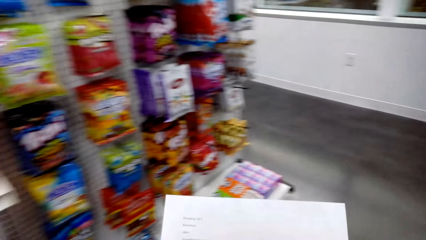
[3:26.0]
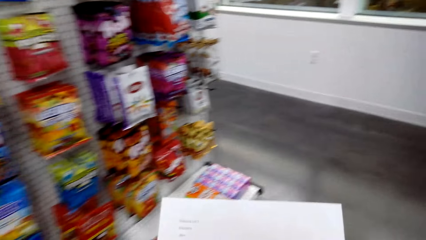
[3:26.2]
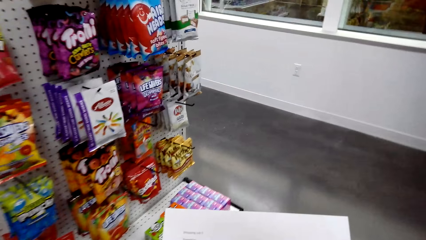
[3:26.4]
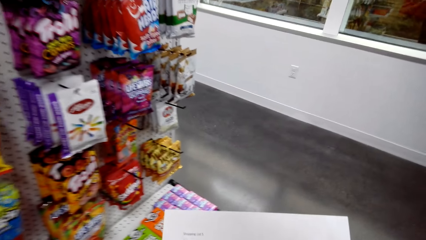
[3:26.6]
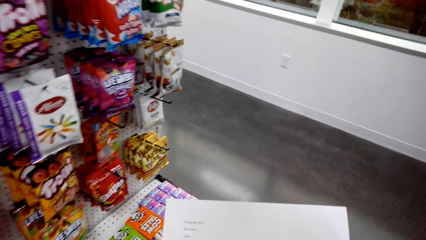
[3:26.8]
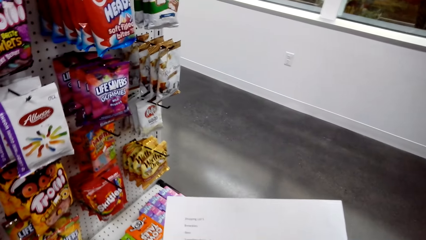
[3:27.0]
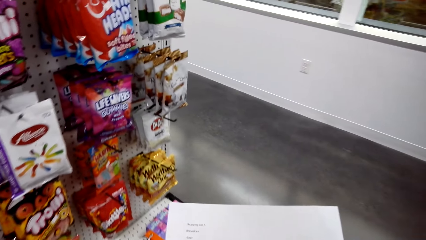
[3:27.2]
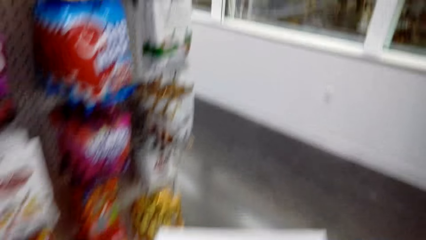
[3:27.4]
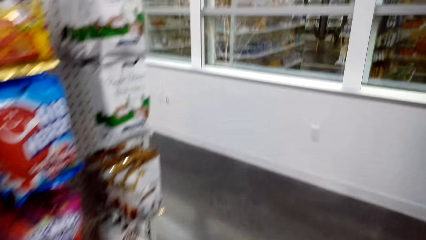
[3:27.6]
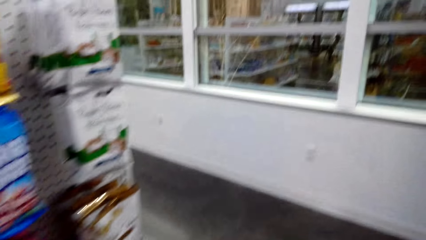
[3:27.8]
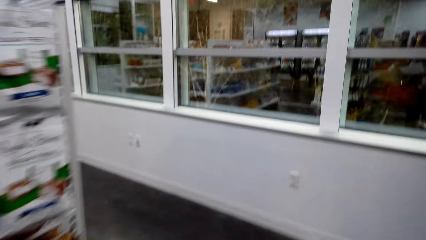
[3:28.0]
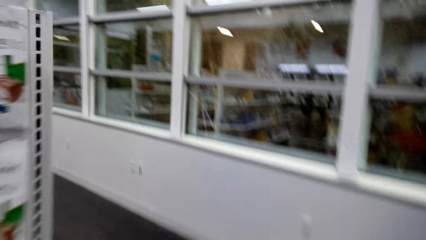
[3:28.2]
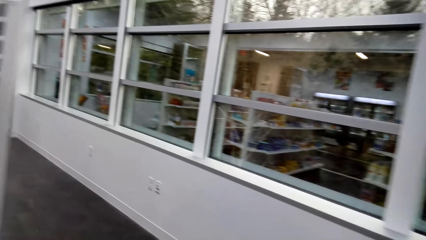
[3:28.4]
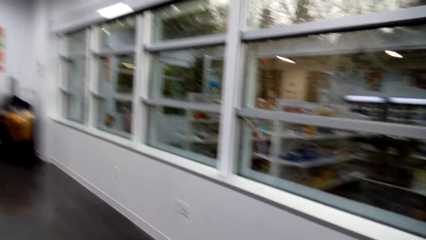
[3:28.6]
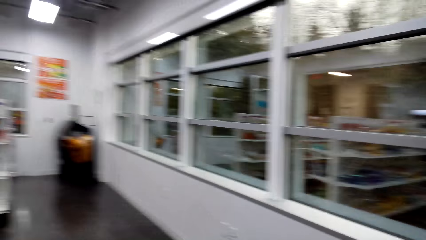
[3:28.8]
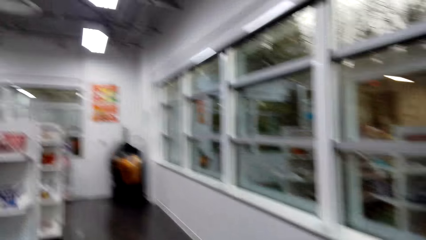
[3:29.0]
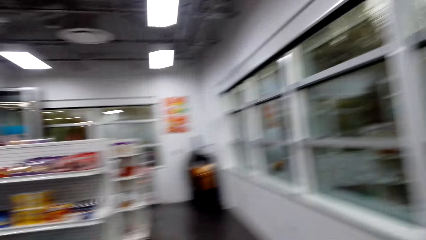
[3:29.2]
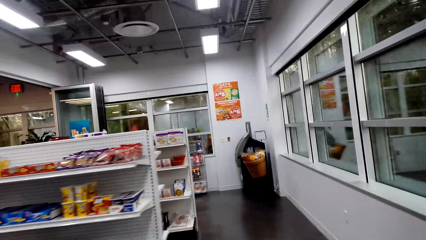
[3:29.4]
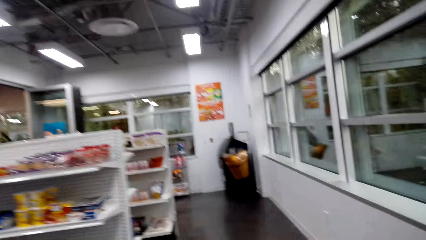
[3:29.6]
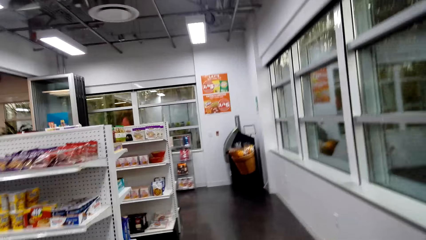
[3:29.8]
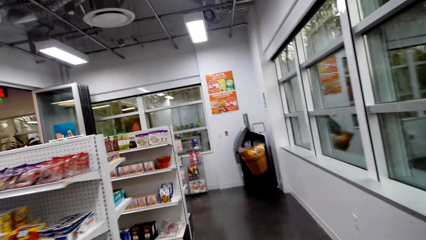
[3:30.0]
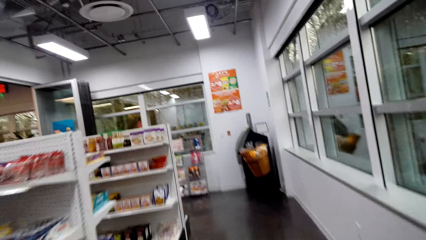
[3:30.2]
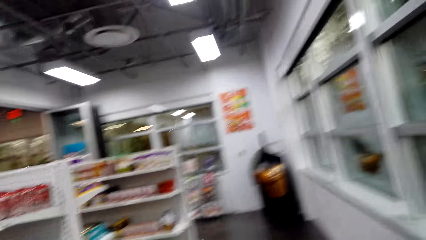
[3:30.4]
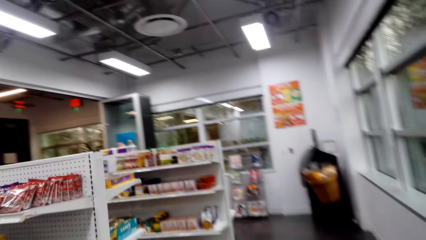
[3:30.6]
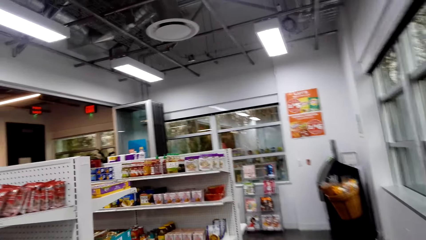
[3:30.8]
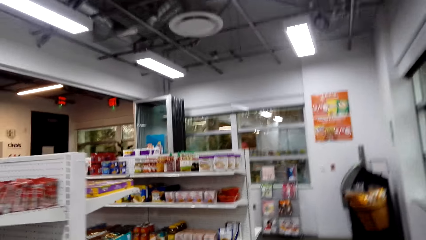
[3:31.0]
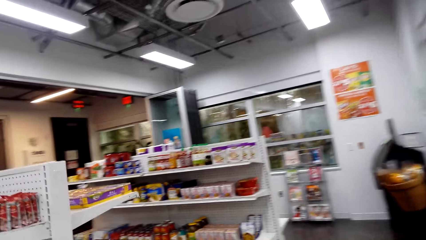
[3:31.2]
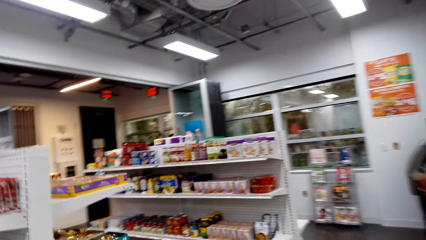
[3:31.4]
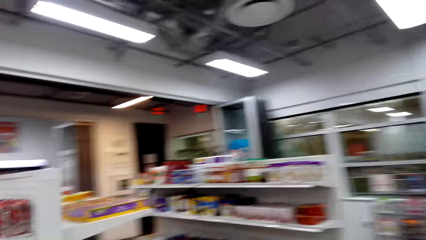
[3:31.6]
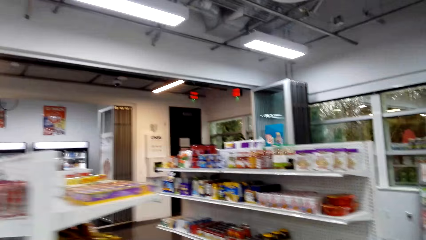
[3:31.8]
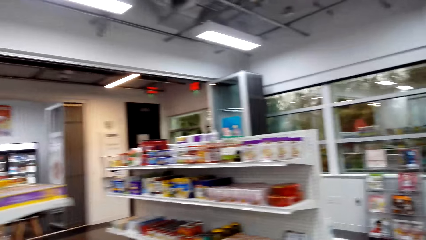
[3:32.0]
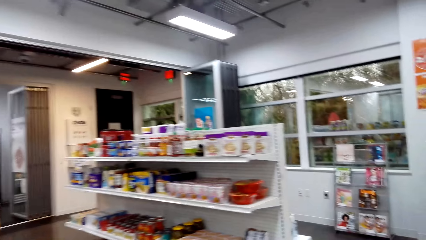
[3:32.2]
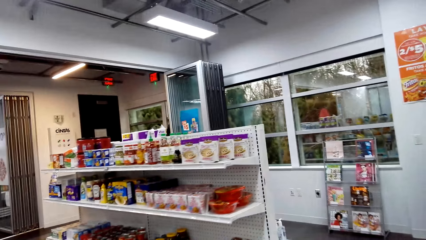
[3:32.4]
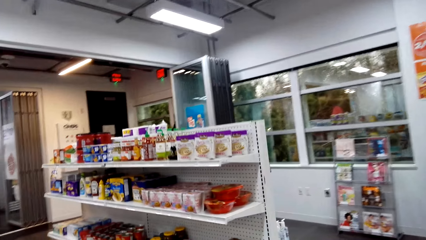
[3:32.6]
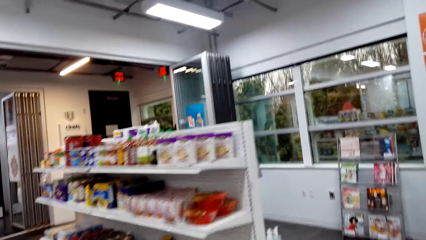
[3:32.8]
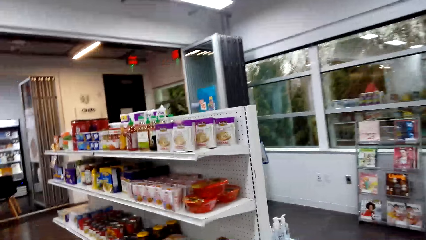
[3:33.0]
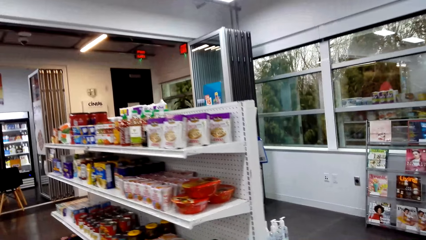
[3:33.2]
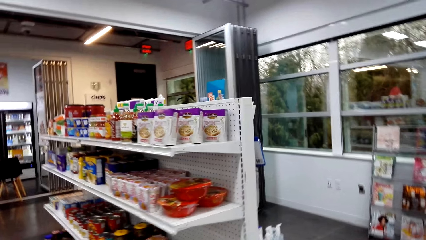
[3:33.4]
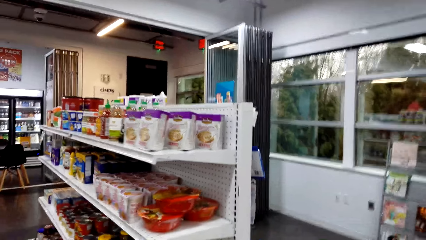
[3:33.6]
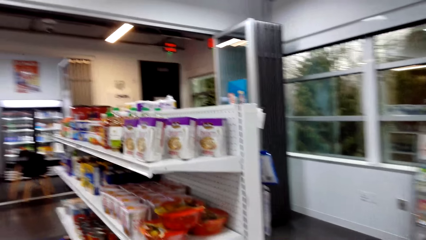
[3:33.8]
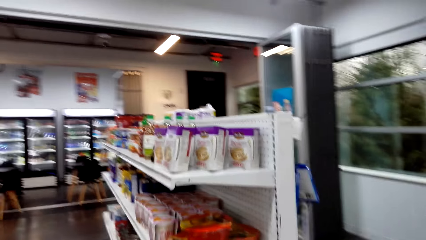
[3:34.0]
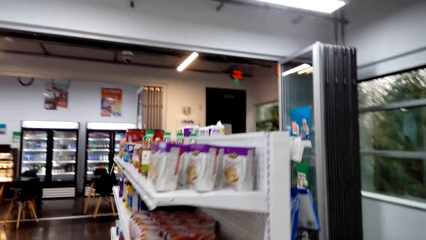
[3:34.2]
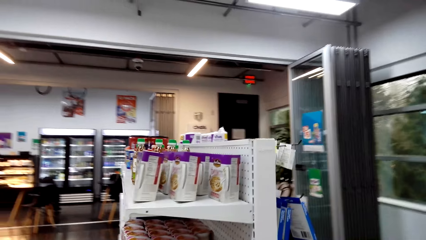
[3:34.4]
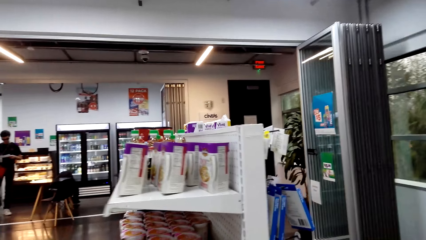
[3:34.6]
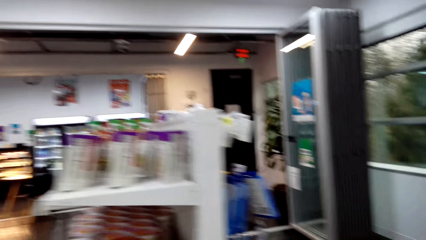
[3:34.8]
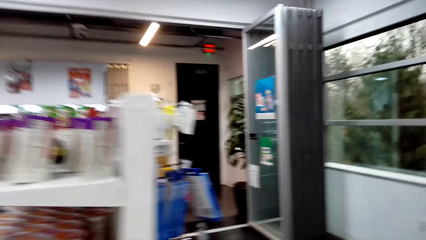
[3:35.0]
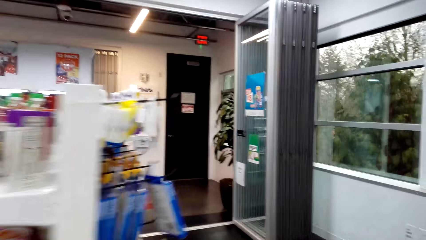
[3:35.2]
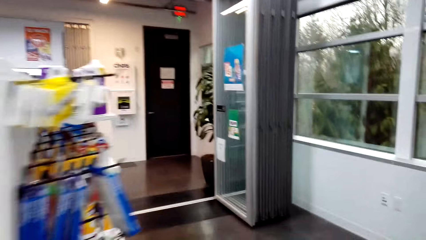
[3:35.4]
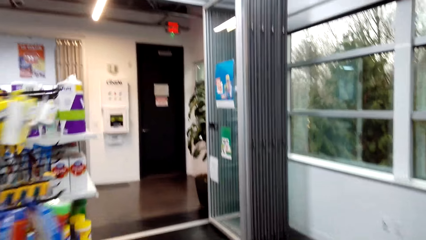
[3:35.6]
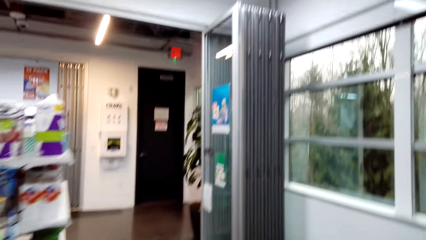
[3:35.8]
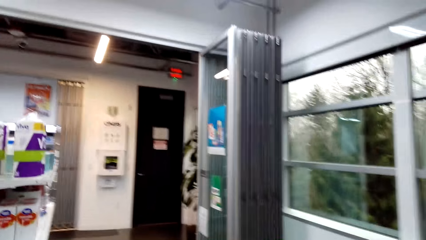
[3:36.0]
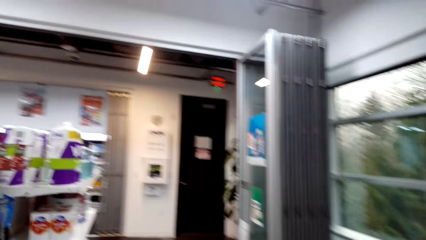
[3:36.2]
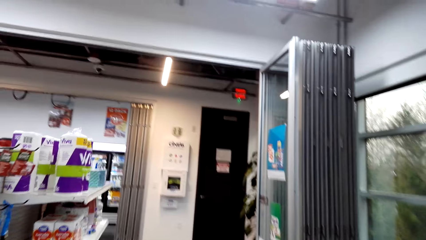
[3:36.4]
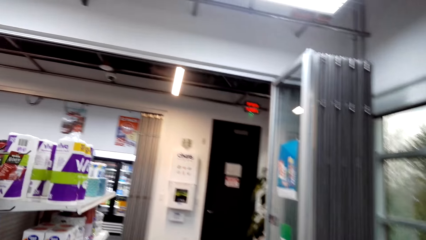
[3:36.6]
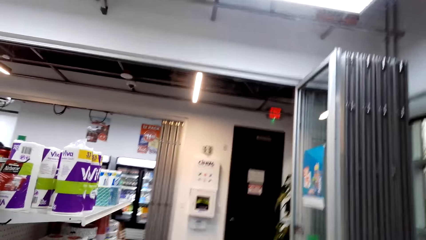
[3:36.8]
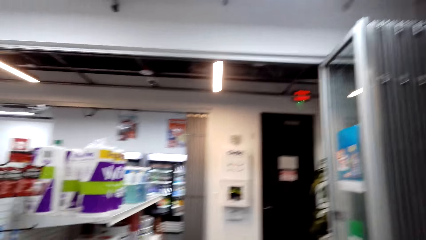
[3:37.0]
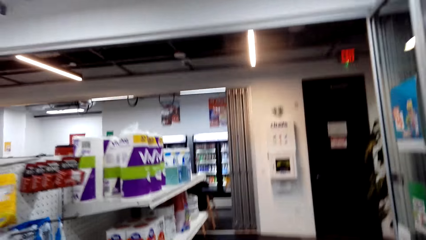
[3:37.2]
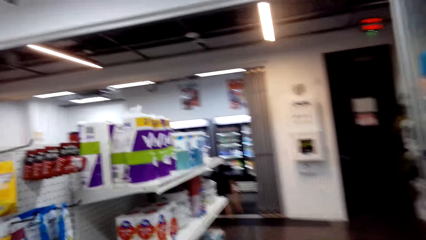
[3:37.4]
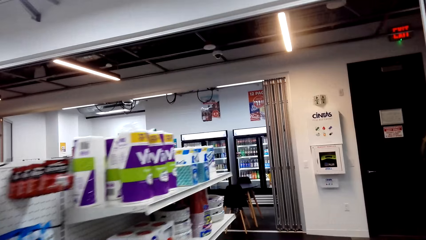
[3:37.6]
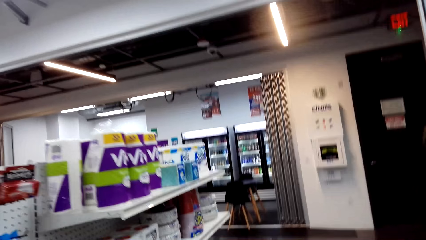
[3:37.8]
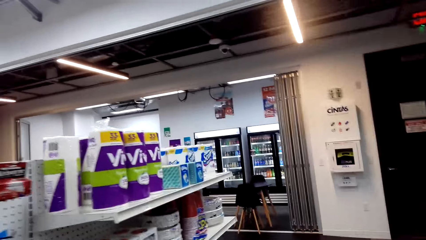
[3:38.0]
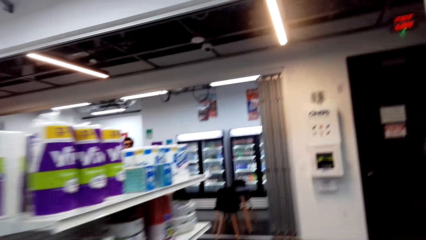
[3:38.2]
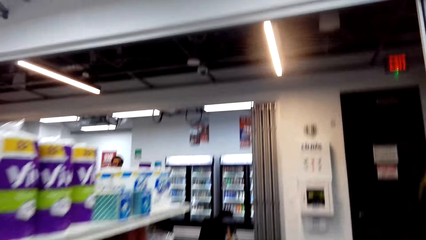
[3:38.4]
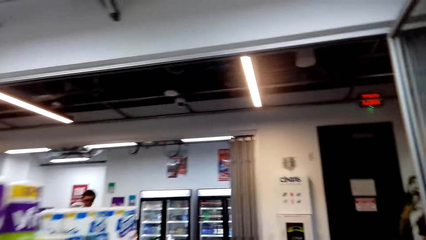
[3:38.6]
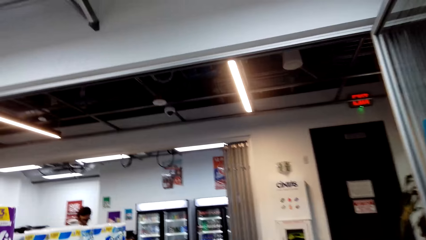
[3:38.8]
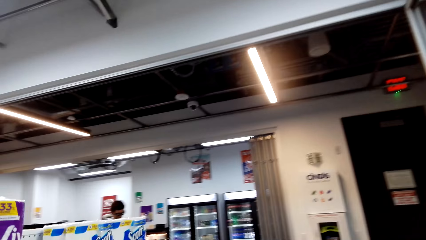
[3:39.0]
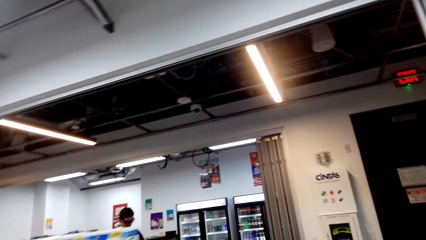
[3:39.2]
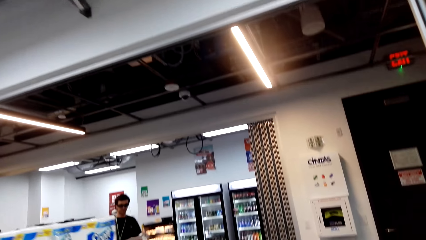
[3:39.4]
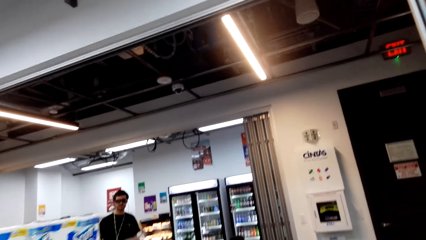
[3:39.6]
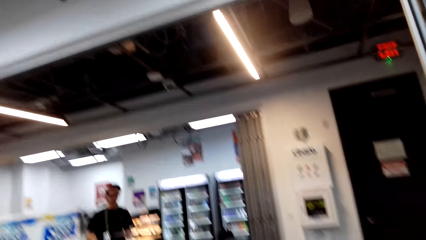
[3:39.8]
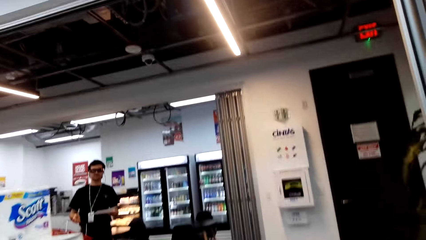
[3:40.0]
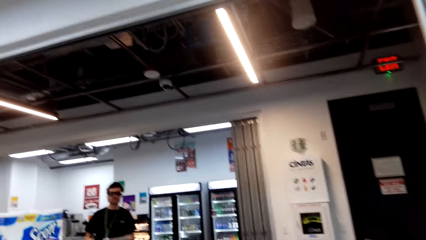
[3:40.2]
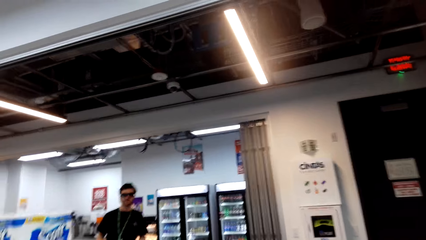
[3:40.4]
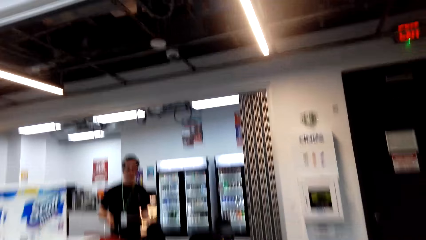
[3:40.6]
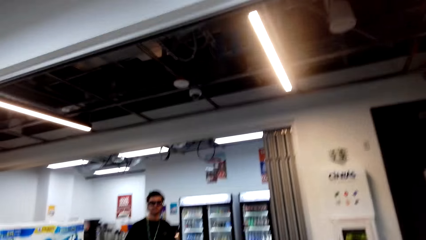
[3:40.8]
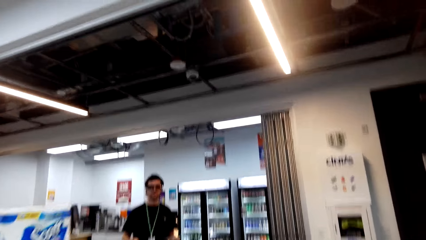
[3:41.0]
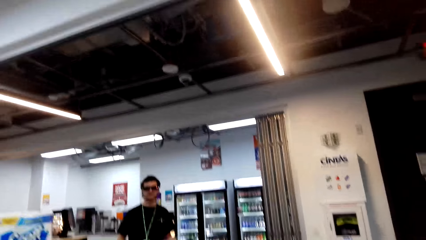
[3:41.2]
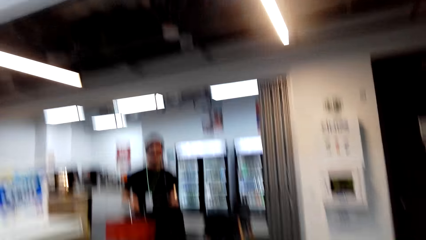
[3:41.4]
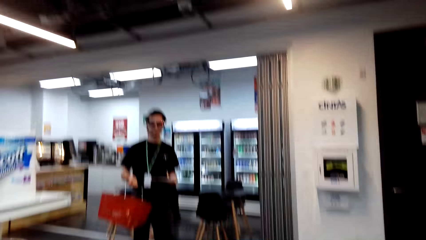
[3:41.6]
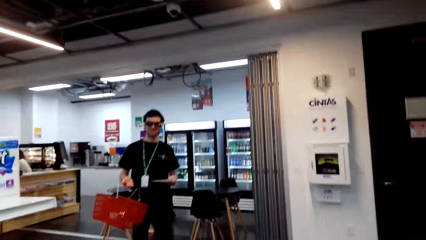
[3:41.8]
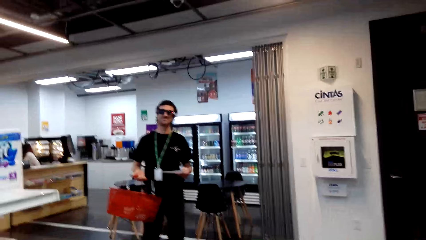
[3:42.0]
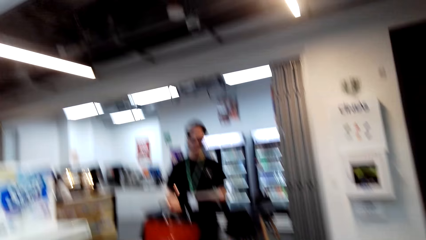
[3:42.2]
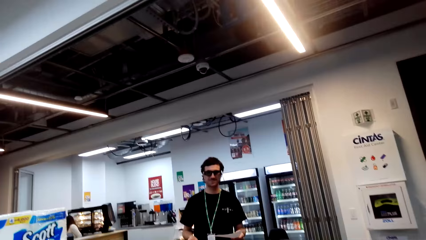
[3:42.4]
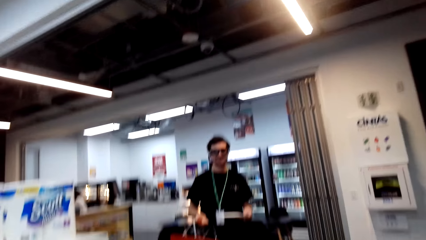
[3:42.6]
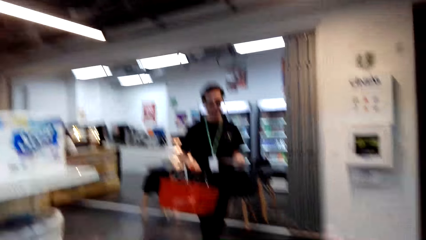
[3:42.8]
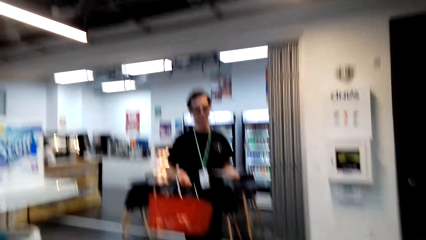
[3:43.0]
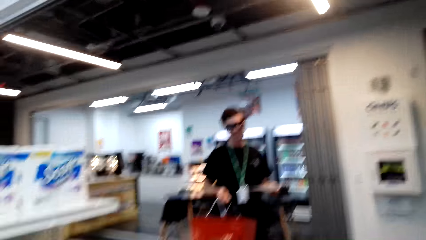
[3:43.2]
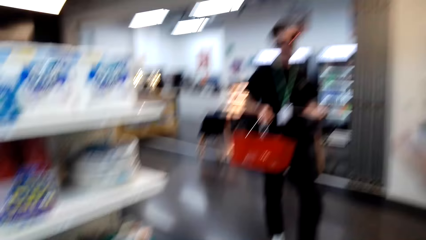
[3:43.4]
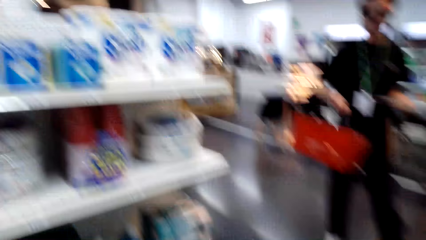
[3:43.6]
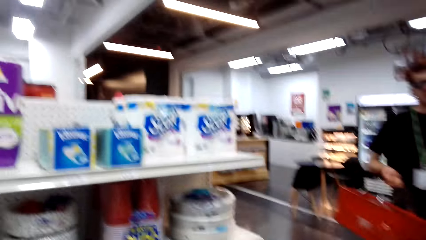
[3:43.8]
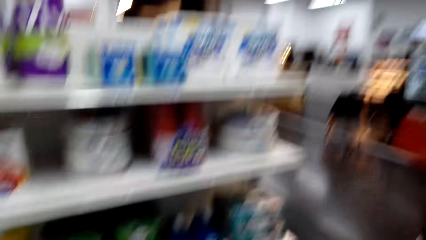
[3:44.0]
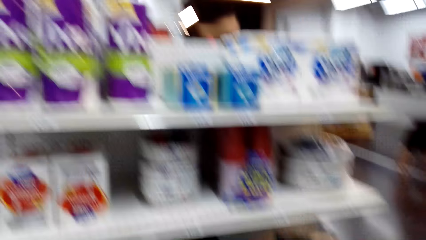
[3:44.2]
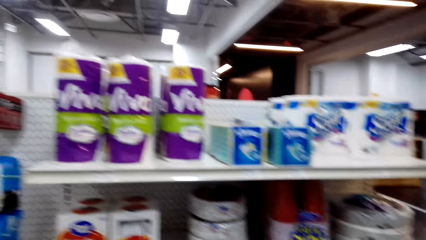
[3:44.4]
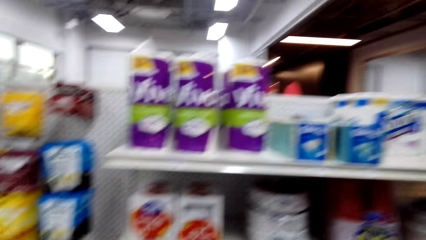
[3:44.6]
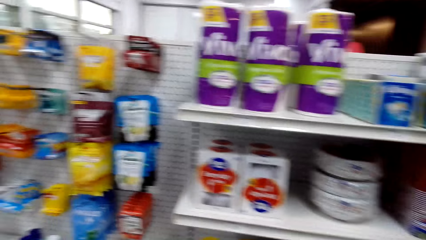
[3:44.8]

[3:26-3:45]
The camera wearer walks around a supermarket. They look around the supermarket. They walk around the supermarket. They talk to a man. They walk around the supermarket. The man walks towards the camera wearer. The camera wearer looks around the supermarket.
